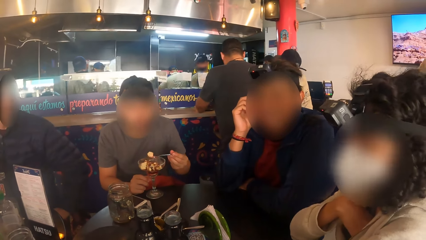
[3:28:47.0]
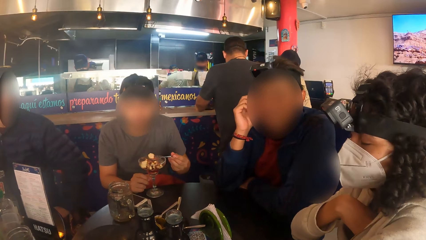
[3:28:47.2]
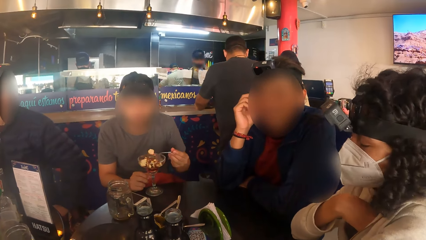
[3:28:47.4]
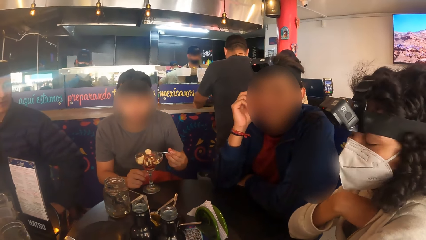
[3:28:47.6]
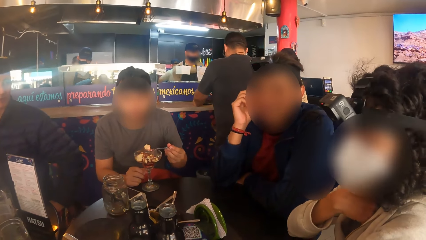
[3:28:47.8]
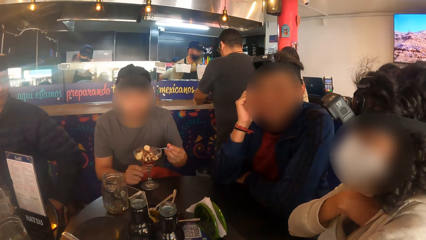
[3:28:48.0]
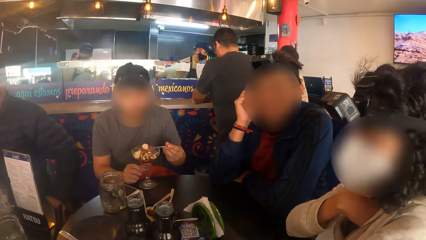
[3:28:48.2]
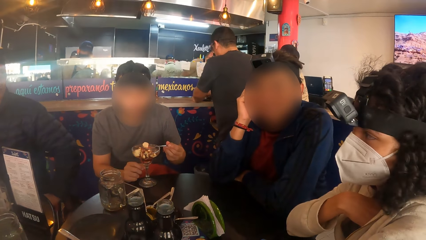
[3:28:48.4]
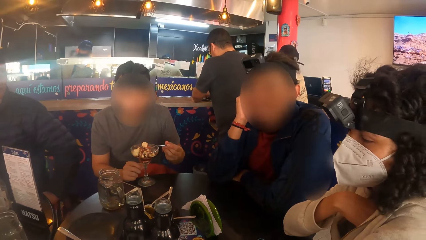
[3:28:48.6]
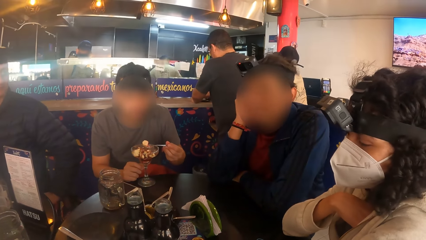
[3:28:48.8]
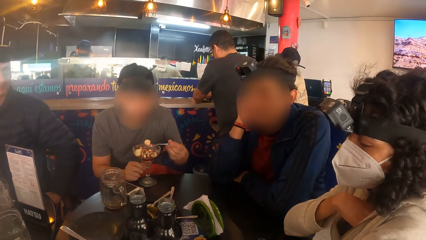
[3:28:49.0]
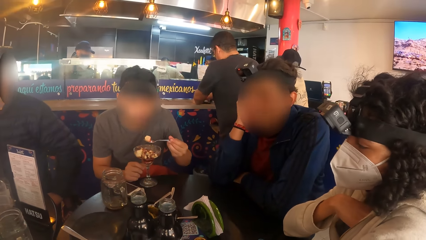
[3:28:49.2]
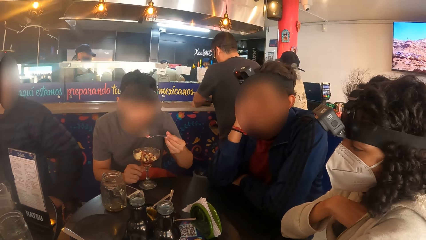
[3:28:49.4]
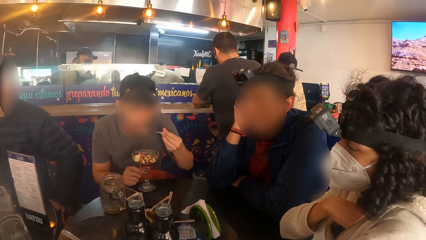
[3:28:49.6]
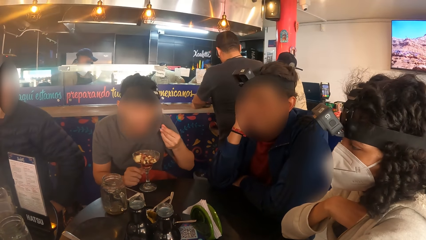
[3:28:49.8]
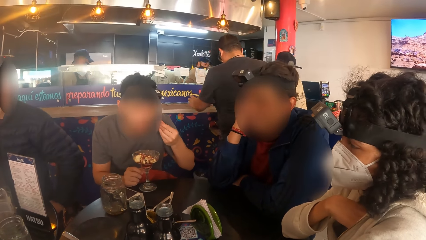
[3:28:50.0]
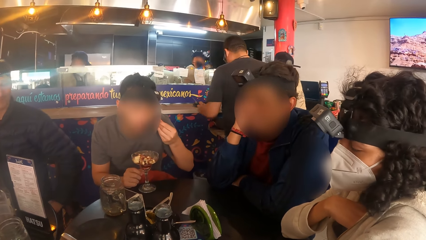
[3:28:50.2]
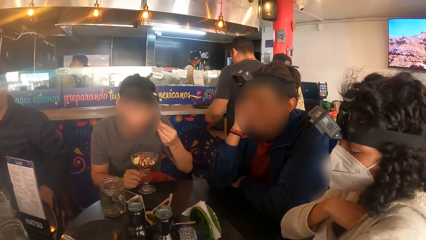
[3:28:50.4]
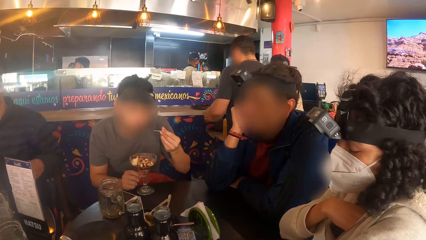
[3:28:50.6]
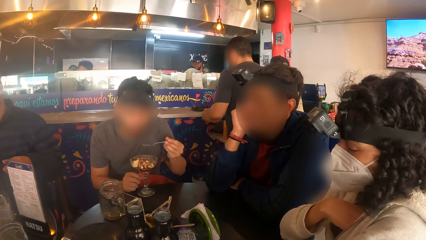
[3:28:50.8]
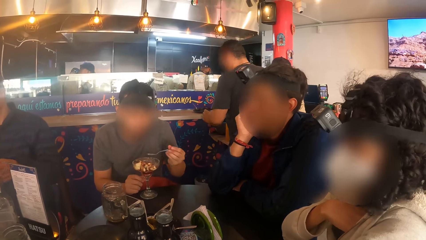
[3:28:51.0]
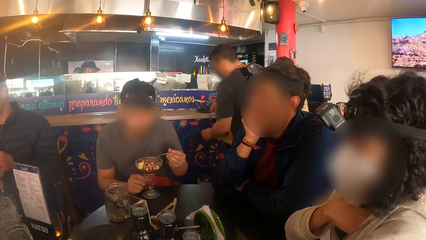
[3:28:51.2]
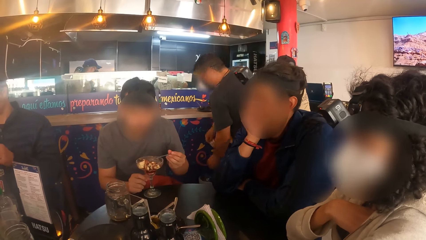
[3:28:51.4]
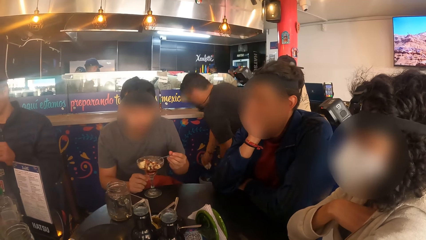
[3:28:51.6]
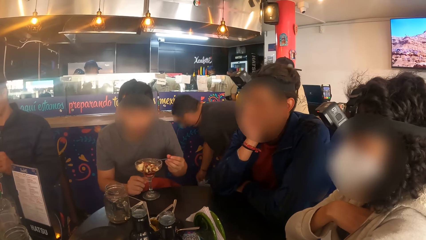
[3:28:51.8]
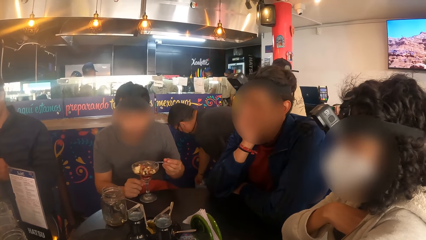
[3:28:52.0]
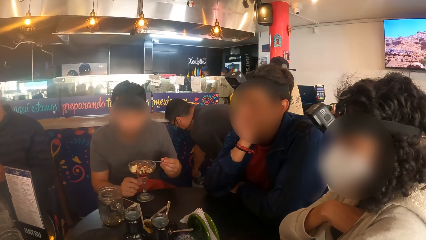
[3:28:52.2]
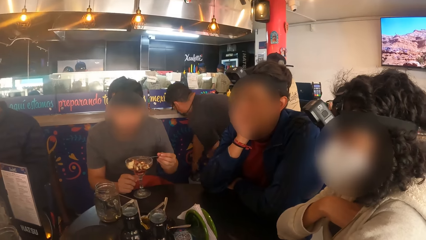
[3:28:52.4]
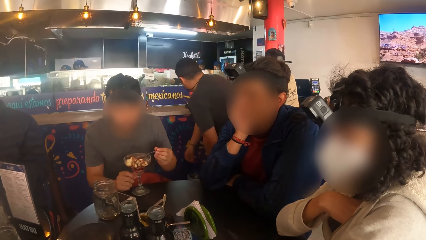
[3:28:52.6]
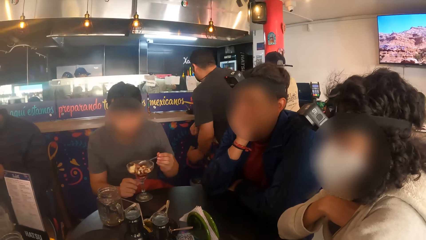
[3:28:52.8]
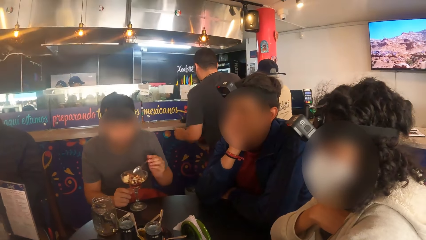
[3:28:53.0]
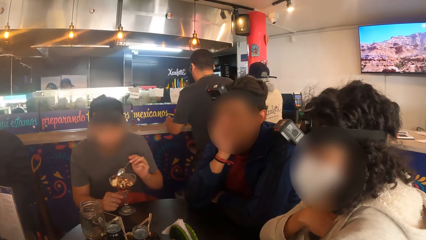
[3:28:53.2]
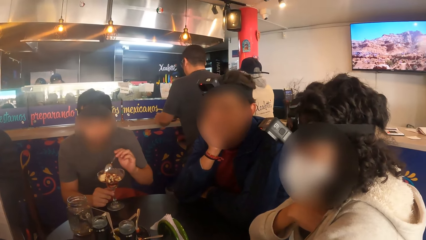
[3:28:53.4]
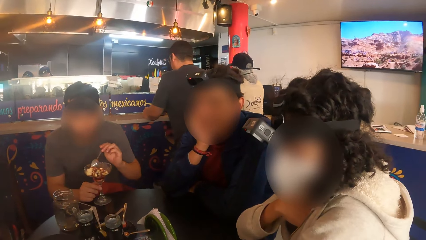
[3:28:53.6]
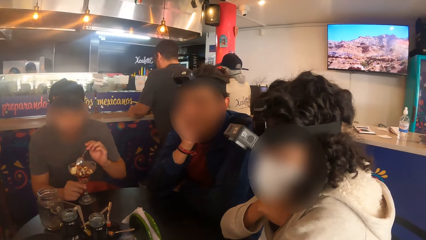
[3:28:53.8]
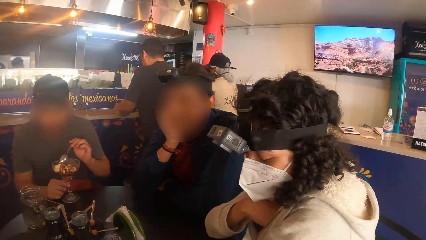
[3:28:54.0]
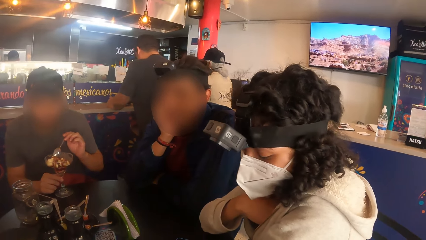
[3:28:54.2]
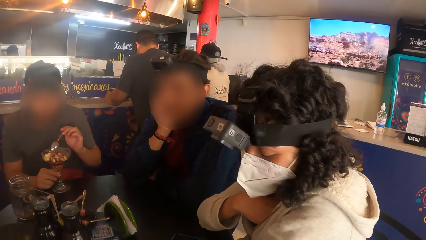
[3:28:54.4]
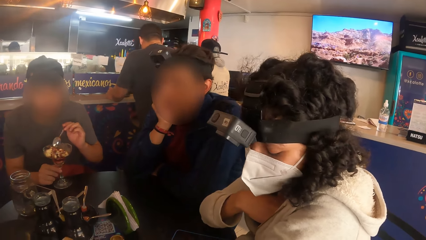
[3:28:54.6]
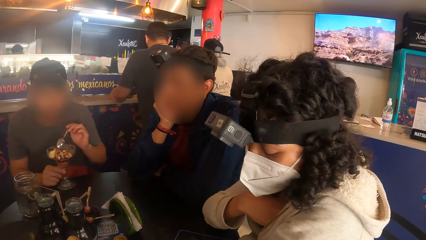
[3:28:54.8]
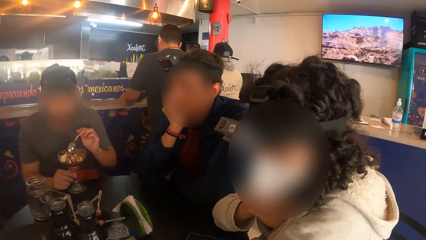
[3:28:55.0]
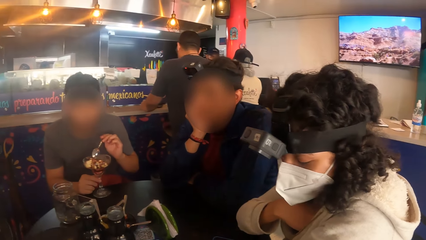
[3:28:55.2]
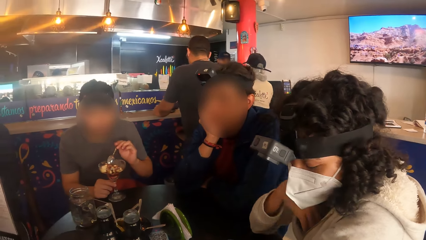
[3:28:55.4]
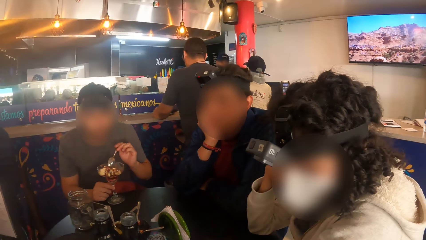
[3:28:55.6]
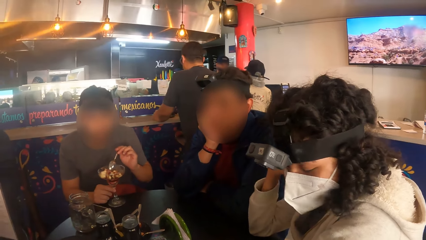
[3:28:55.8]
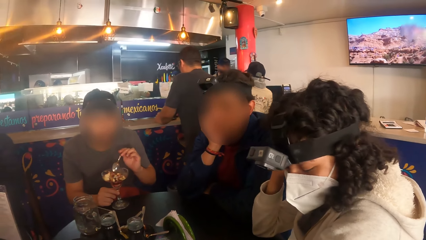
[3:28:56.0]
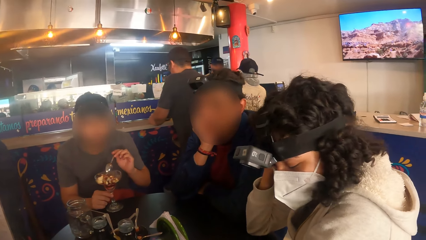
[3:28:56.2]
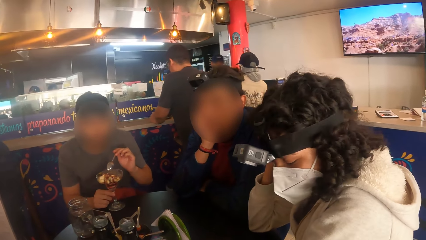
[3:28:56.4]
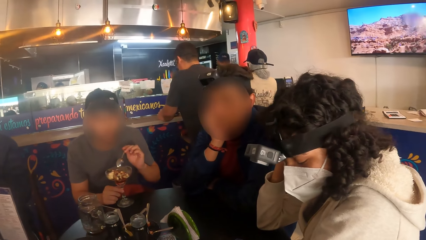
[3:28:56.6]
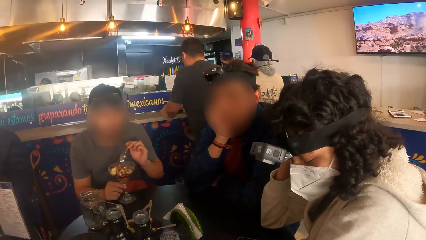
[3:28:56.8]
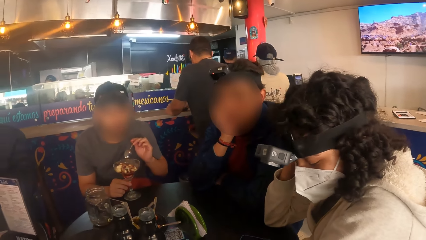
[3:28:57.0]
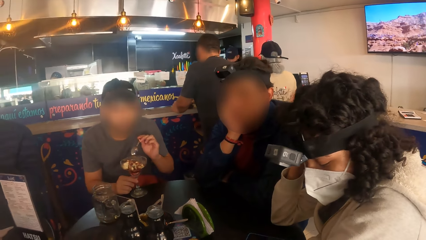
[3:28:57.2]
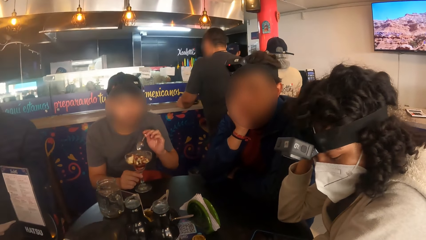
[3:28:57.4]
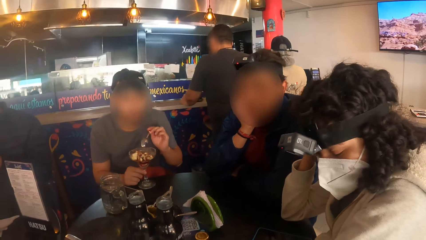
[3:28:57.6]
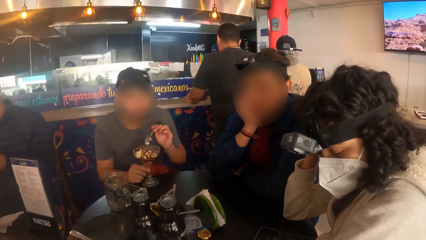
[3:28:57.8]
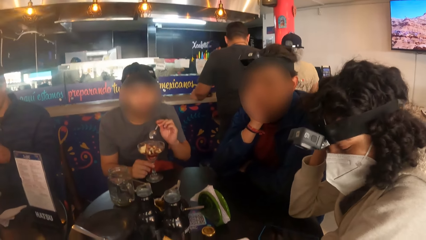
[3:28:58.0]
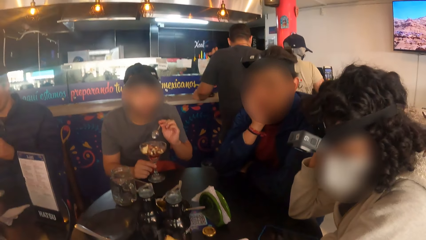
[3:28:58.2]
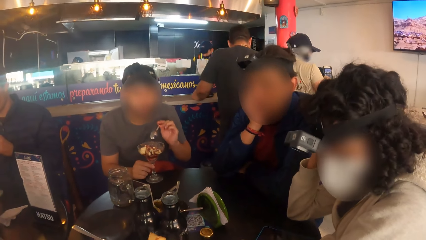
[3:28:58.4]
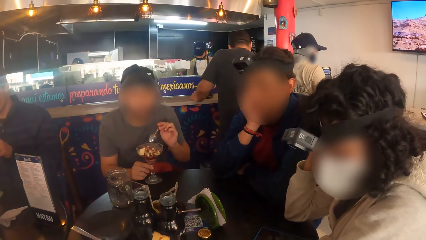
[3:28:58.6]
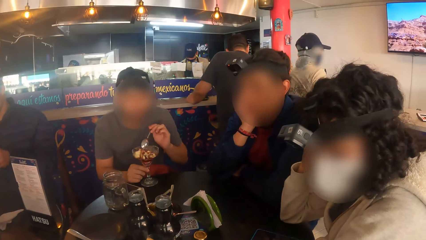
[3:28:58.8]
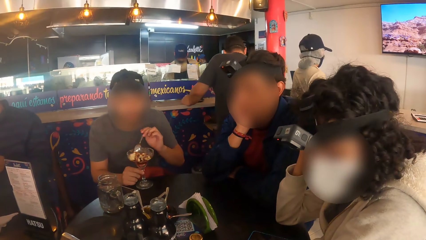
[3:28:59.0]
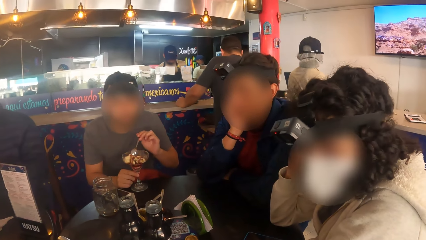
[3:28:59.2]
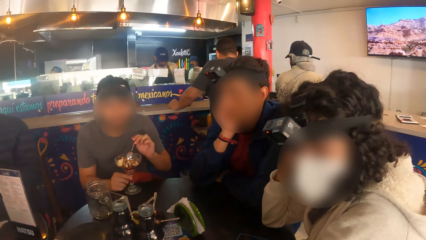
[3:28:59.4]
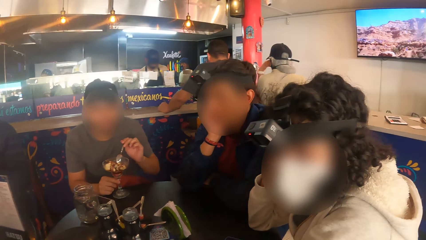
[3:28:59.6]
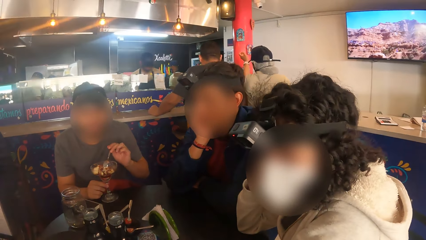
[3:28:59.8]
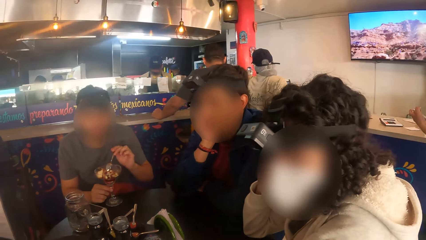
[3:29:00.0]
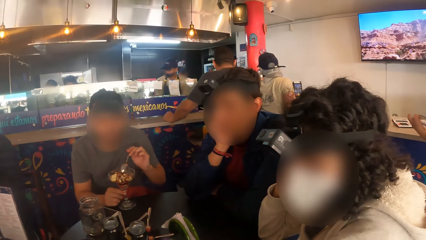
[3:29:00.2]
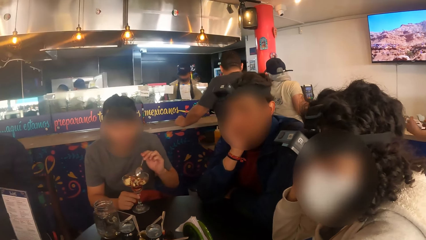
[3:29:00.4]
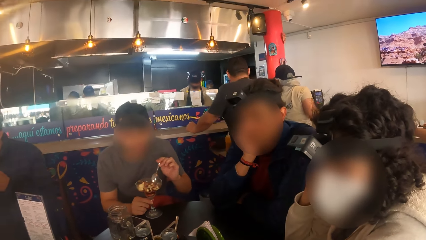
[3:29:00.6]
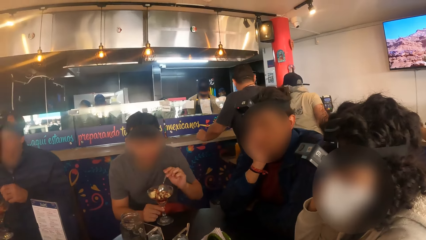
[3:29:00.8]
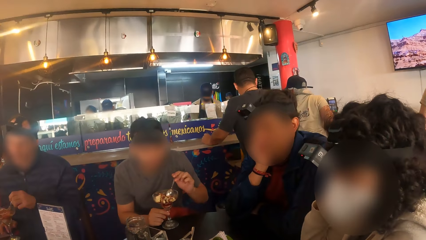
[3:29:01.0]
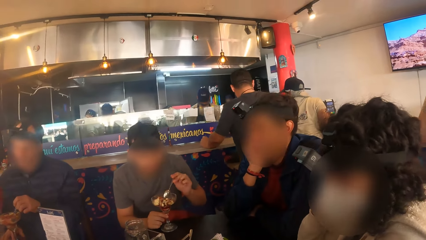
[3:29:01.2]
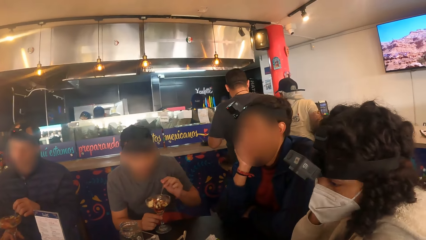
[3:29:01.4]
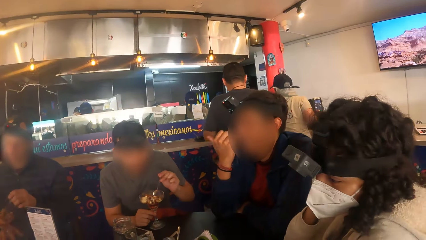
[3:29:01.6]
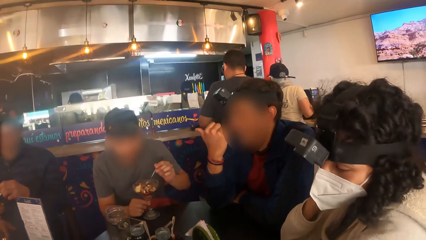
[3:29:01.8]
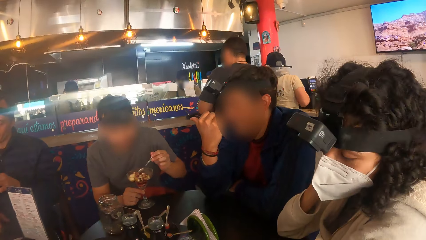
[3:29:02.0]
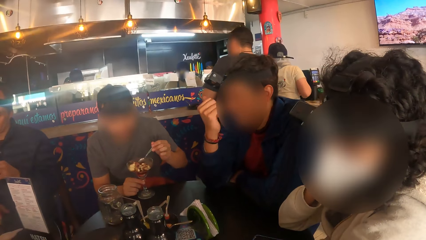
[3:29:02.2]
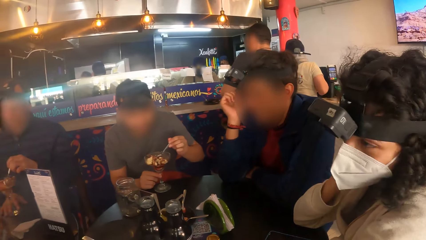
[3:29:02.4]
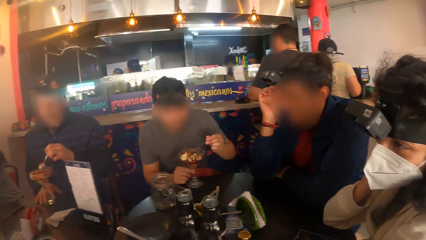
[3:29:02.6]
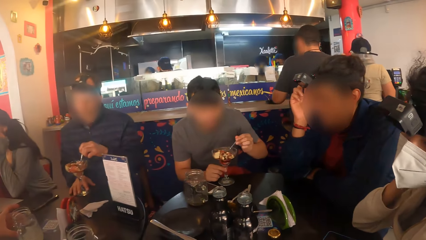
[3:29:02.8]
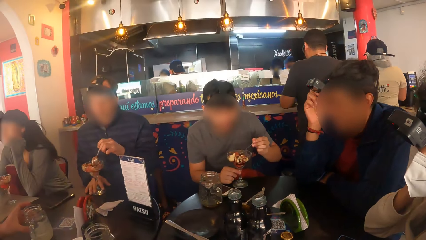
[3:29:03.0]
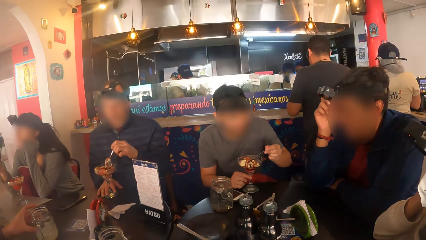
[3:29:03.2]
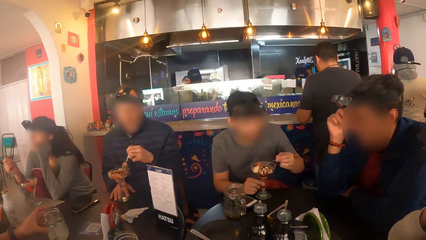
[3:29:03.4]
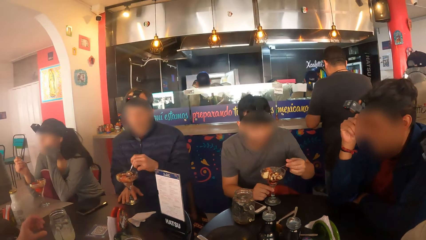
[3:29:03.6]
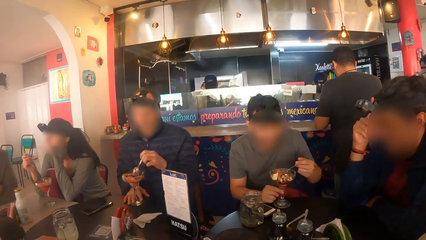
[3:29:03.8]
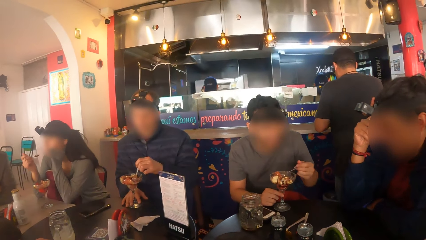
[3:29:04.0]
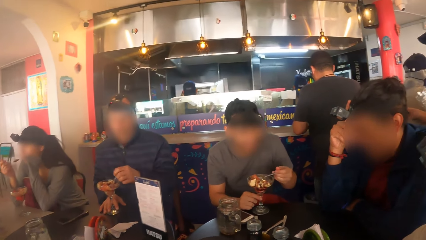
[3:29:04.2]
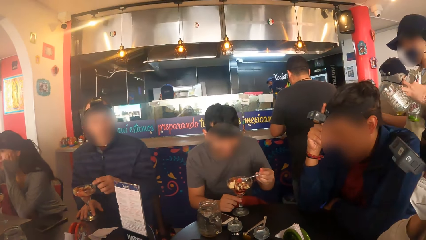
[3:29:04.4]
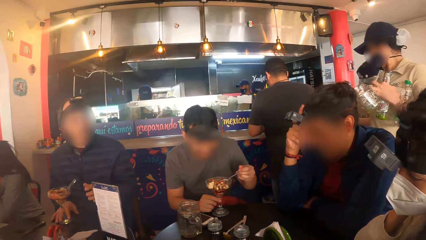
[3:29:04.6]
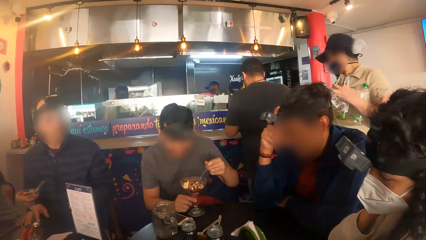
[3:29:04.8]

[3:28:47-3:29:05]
The man eats parfait from the glass cup with the spoon in his left hand.
